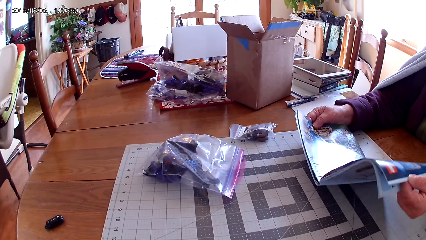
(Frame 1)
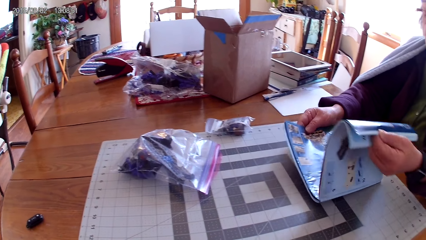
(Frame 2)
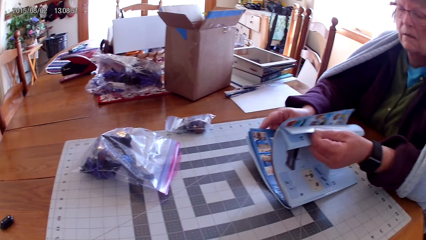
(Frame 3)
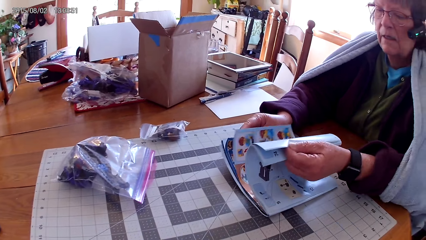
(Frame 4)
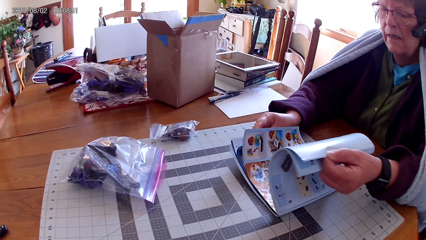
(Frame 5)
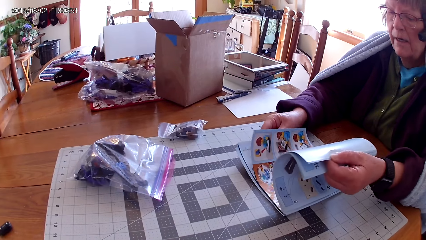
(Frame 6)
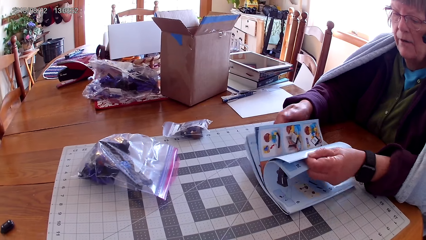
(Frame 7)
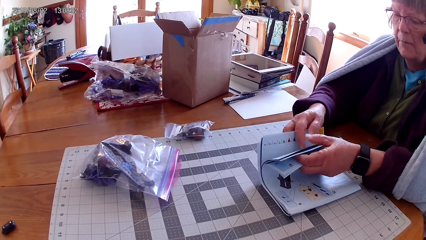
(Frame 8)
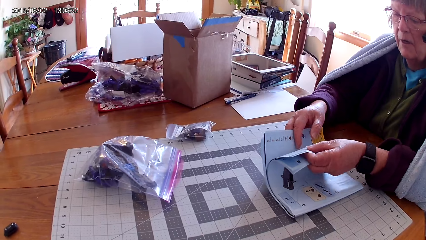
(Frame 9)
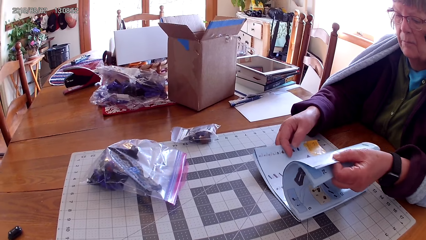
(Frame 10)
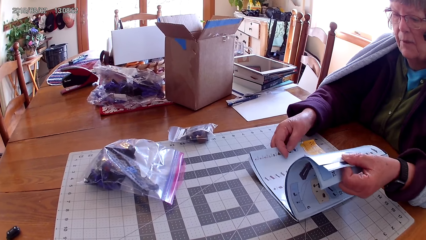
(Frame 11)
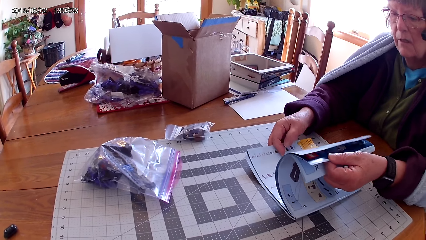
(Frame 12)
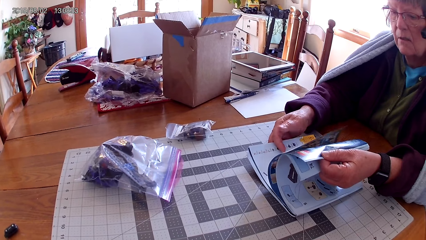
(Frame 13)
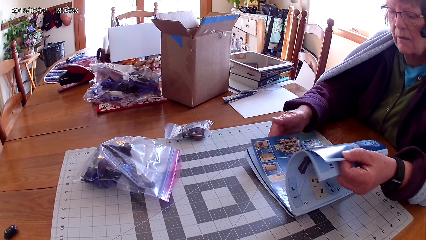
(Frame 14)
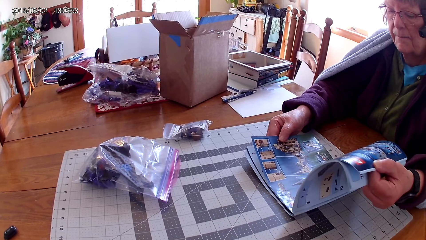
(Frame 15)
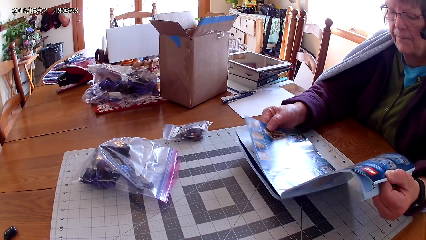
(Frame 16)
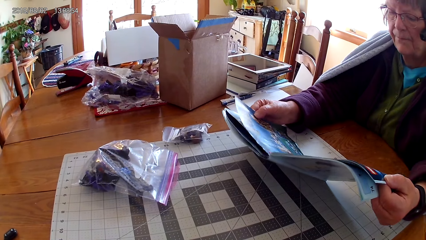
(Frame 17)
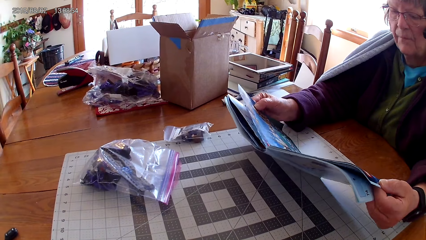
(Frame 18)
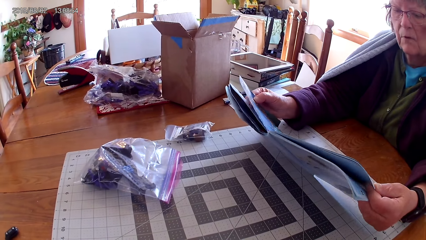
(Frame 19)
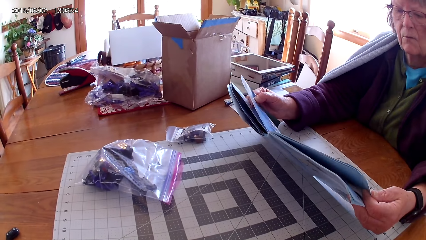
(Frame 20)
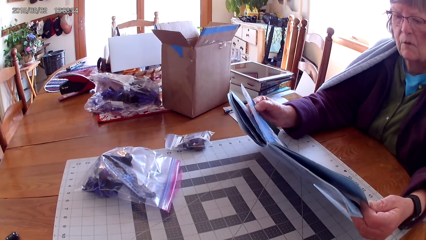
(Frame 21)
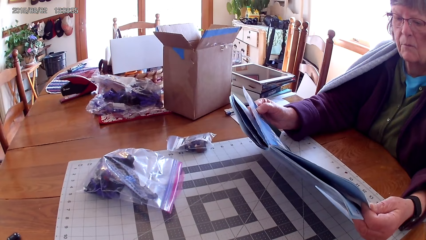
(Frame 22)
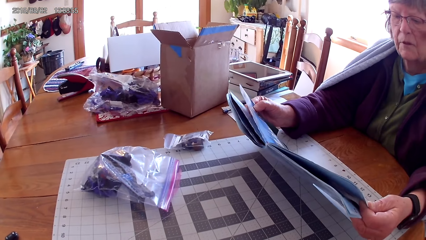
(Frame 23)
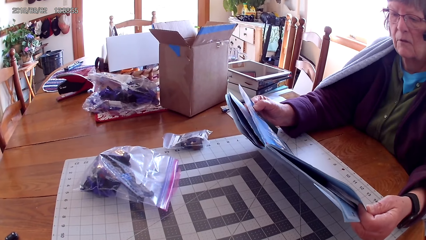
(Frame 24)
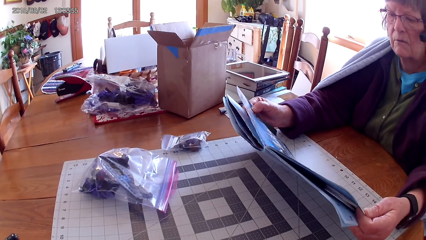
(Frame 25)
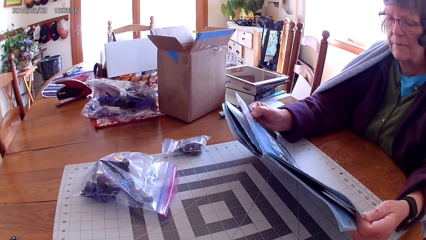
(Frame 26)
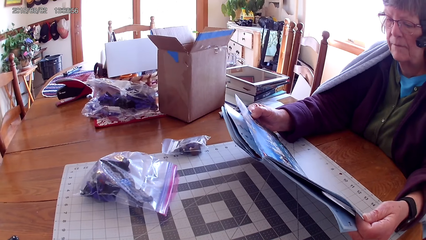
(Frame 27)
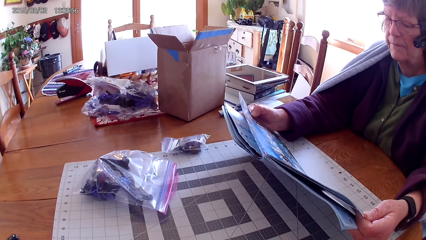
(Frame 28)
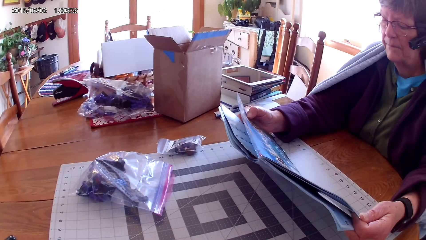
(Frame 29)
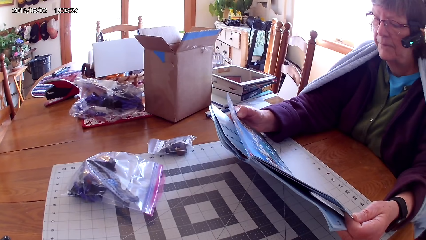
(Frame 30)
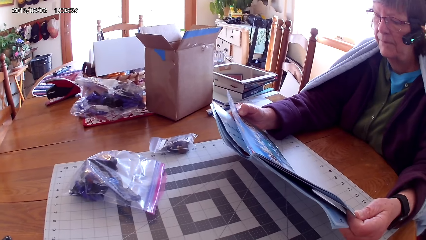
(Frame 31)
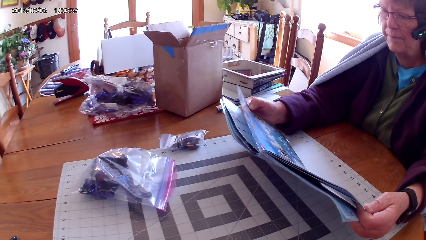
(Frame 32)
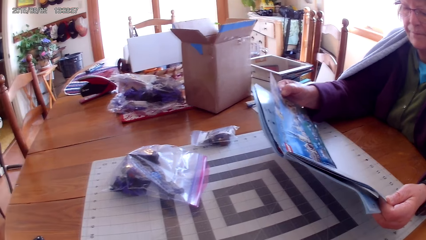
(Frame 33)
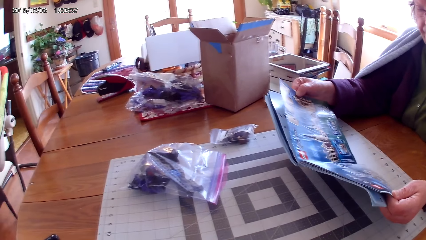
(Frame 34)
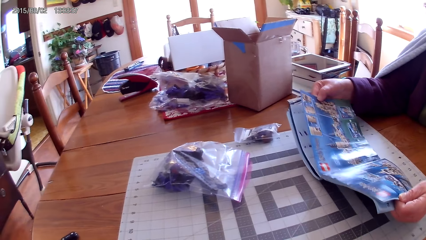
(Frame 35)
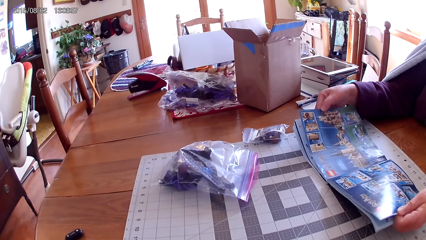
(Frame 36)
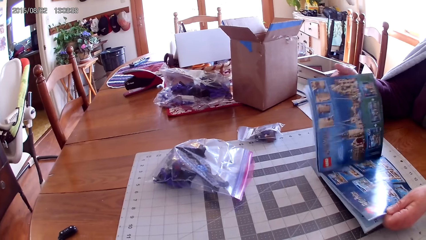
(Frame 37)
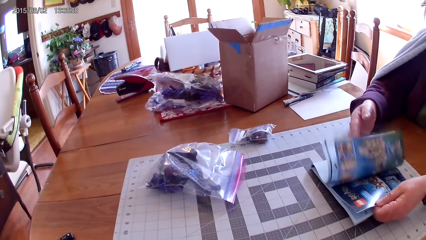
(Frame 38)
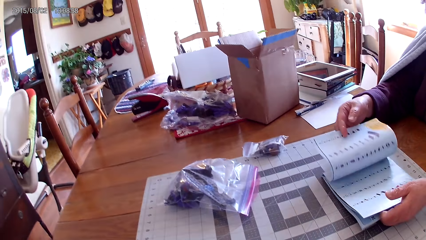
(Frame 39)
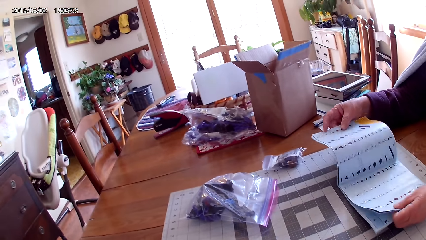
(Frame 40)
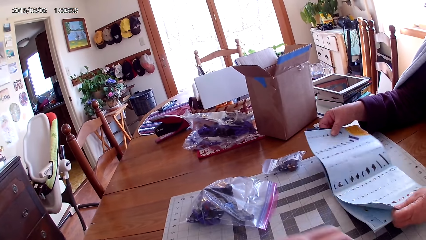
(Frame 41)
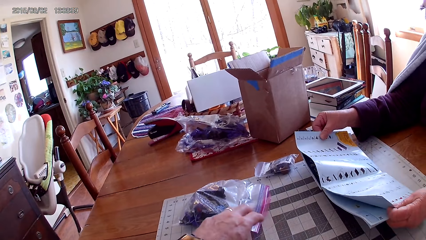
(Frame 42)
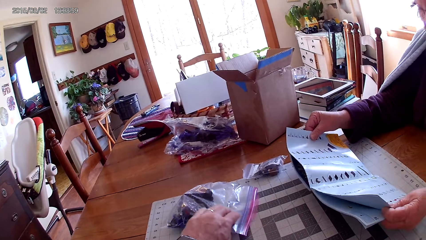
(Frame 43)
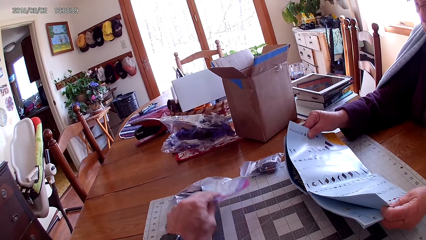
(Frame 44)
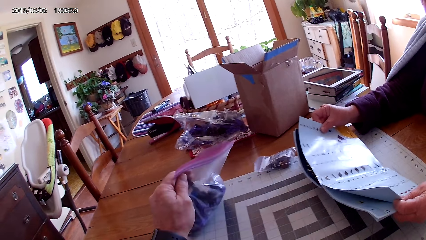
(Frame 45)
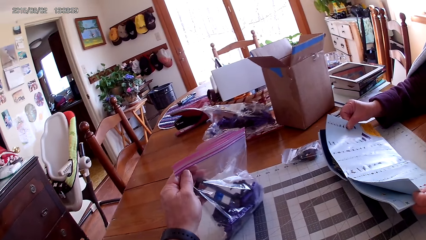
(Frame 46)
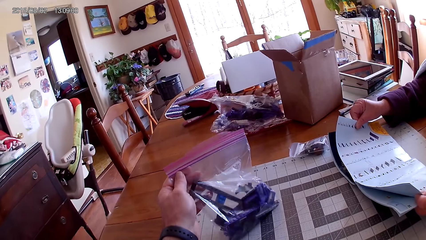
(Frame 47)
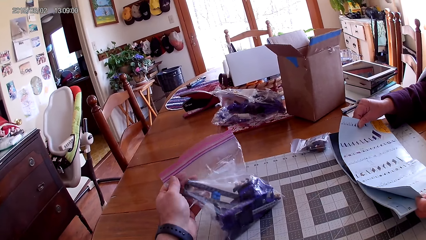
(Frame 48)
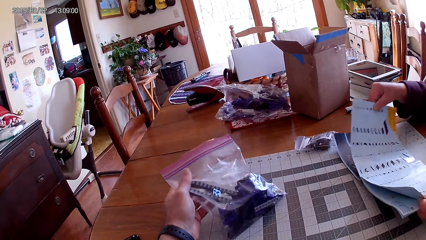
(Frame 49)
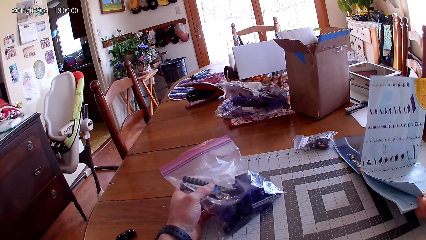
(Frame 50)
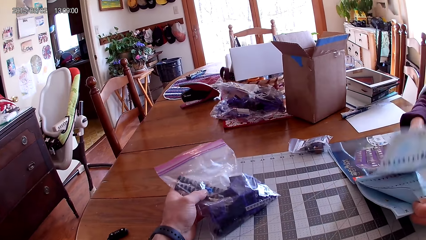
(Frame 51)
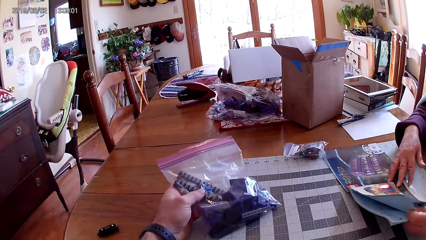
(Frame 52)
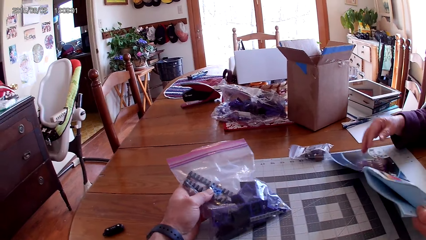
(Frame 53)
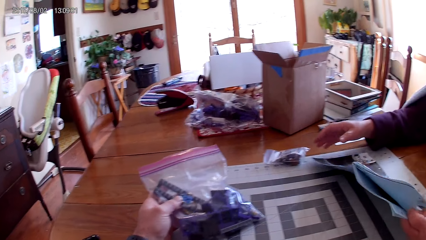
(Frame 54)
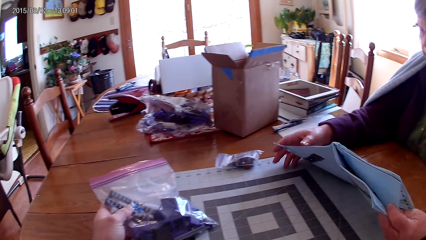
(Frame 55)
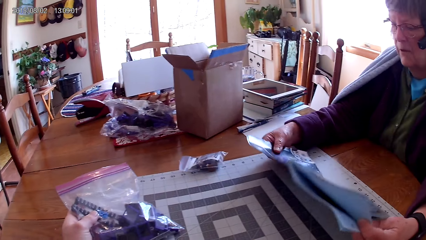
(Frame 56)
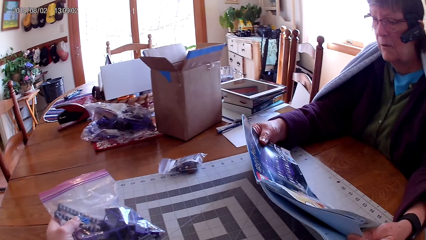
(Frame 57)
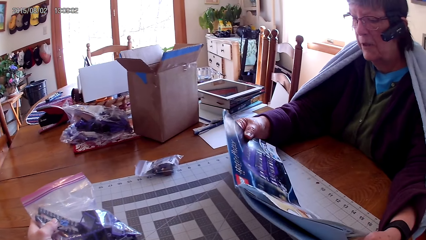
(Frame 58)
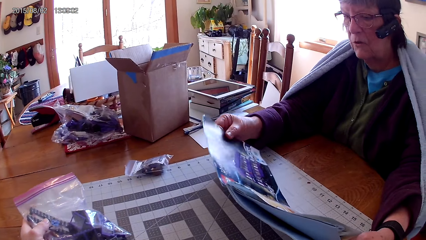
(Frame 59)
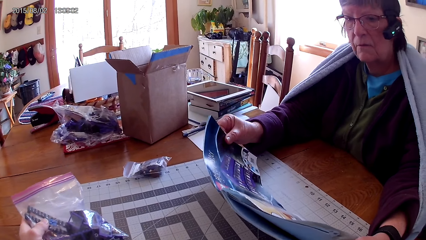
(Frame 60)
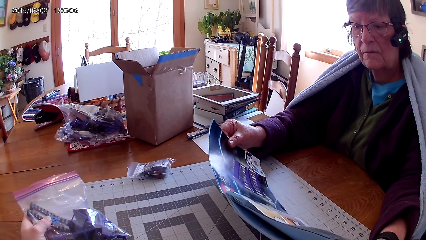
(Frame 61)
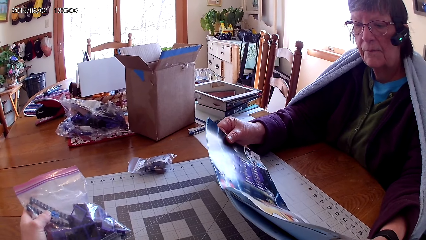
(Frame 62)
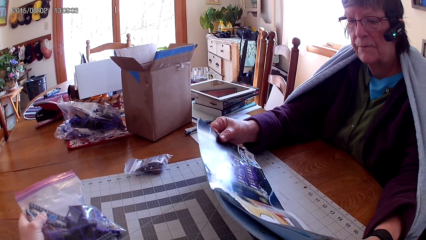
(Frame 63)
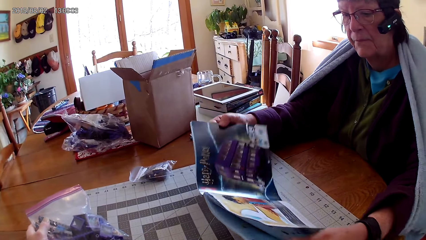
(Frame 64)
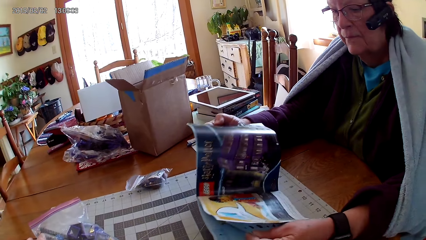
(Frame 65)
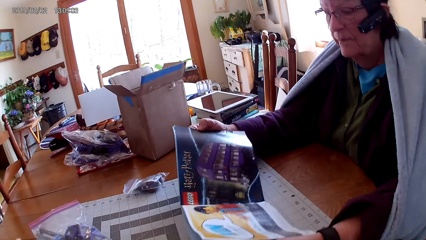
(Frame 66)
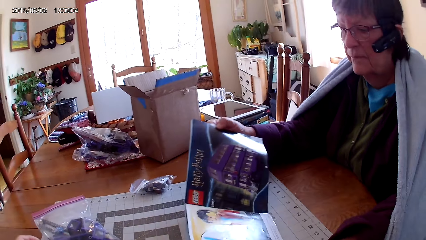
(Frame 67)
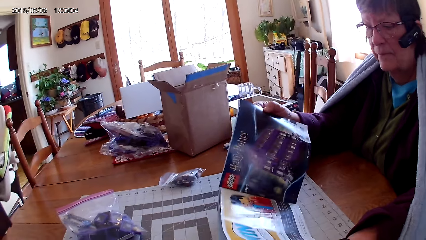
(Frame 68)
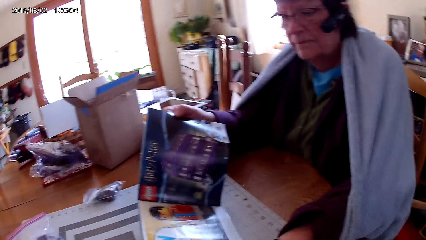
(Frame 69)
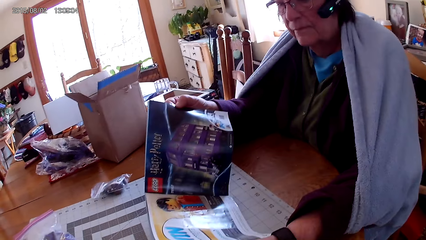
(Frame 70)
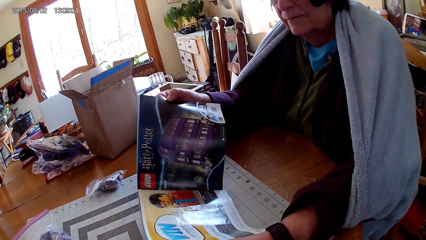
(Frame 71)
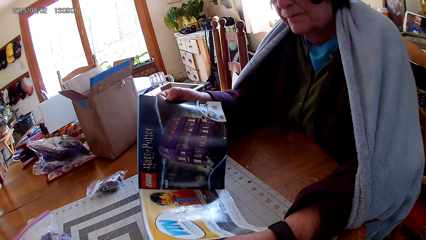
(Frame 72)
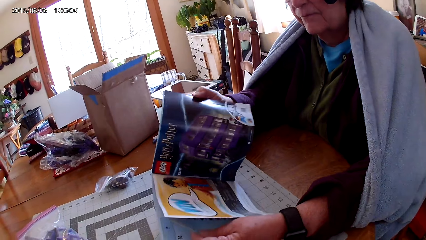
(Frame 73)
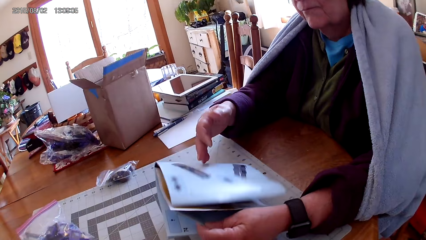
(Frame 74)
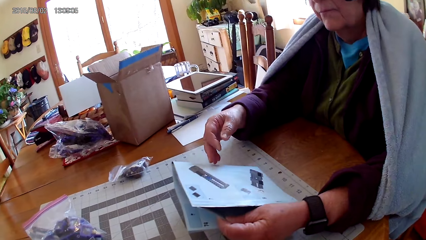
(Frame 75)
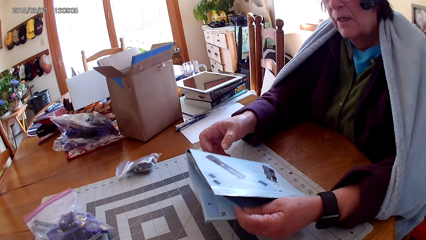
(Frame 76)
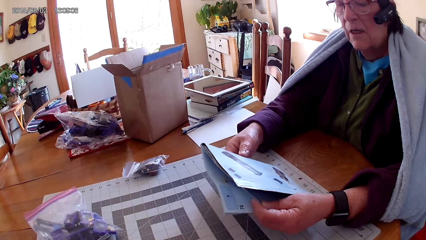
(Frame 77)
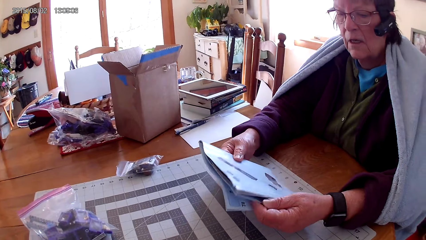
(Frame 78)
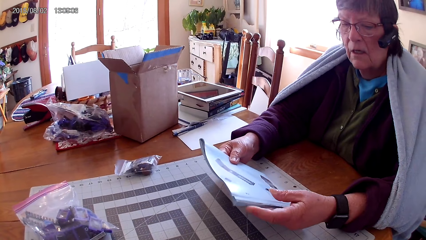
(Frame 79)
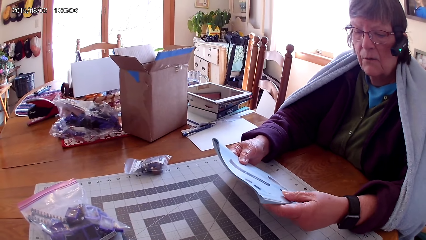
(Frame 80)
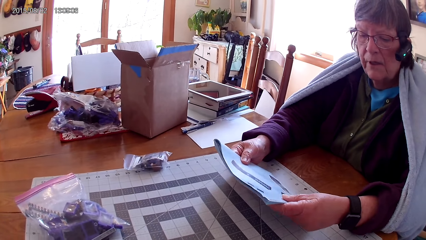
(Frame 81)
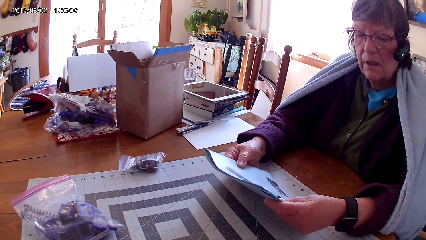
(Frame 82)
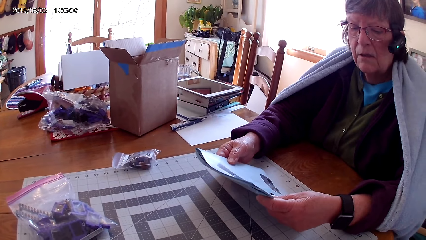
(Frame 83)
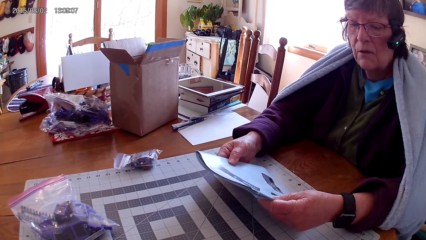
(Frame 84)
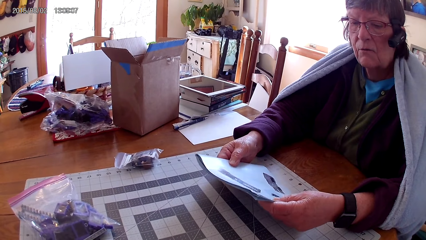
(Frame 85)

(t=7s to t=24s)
A person opens another page in the book. The person peruses through the manual book, reads the manual book, puts the manual book on the table, opens another page in the book and reads the manual book. The camera wearer takes a polythene bag. They hold up a paper package. They turn the polythene bag. The person opens another page in the manual book. The camera wearer looks at the polythene bag. The person holds the manual book well. The person looks at the camera wearer. The person peruses through the book. The camera wearer removes their hand from the polythene bag. The person looks at the manual book and closes the book.
